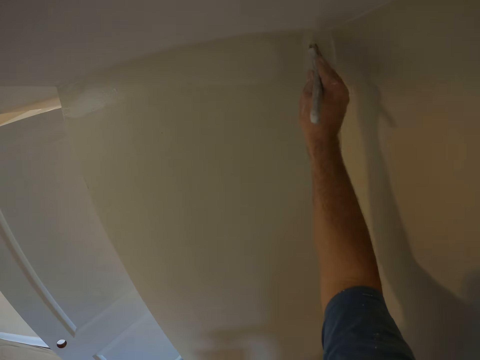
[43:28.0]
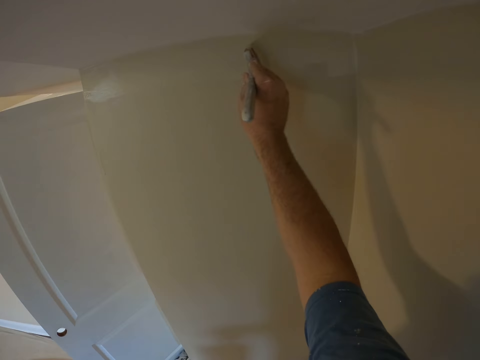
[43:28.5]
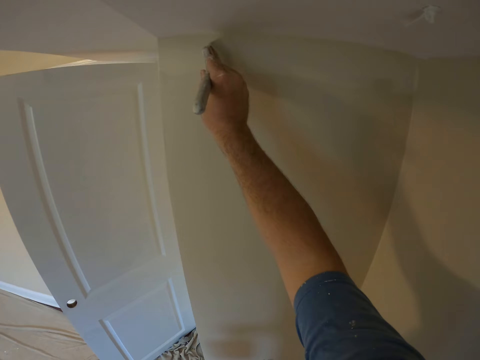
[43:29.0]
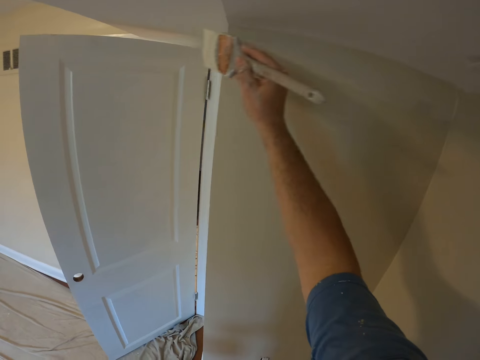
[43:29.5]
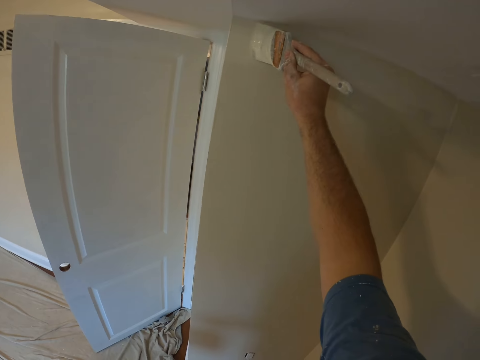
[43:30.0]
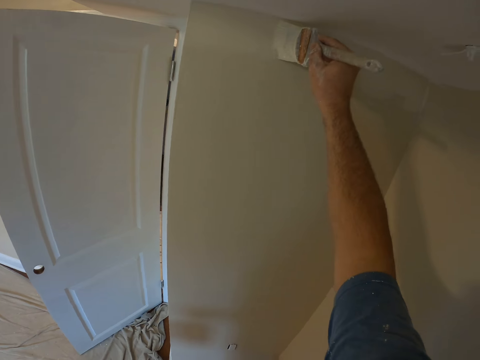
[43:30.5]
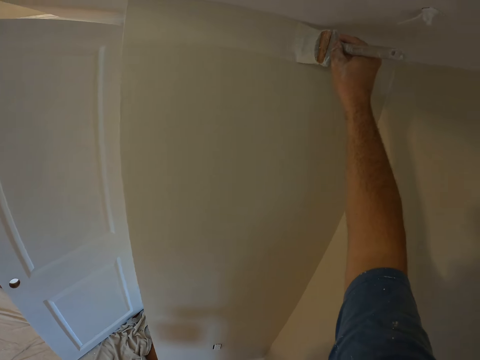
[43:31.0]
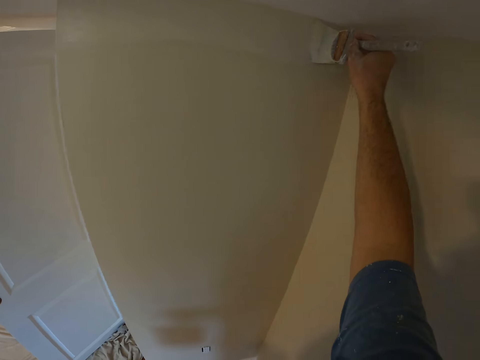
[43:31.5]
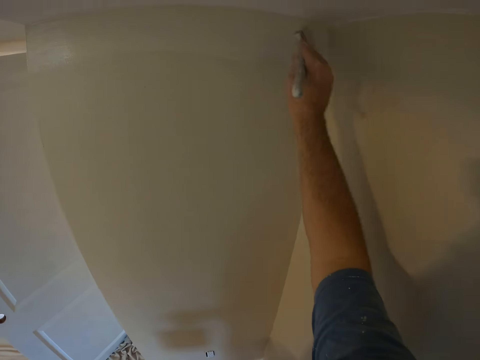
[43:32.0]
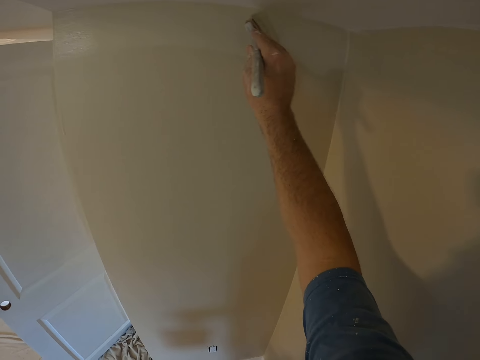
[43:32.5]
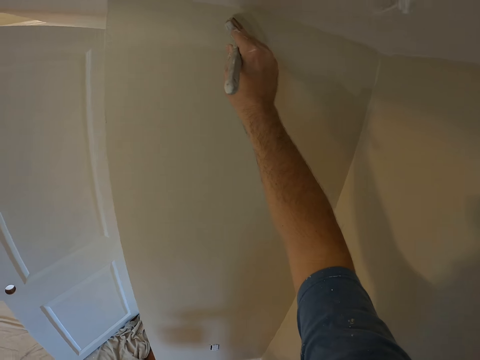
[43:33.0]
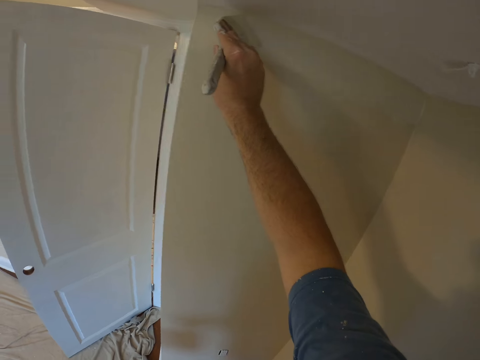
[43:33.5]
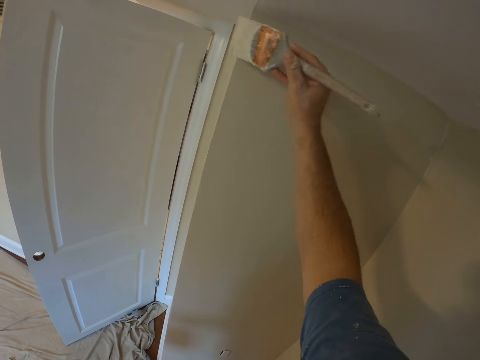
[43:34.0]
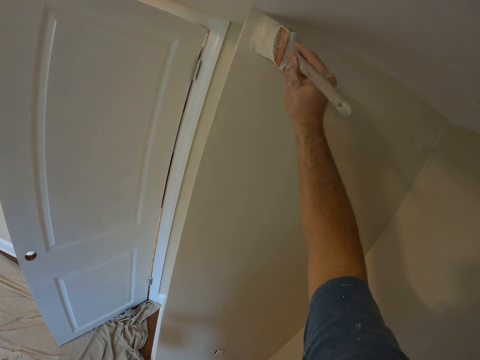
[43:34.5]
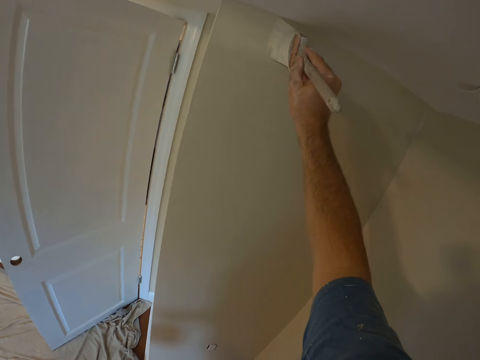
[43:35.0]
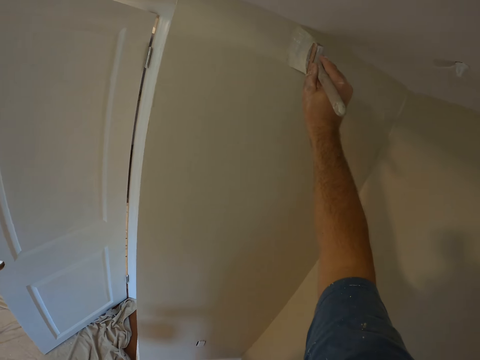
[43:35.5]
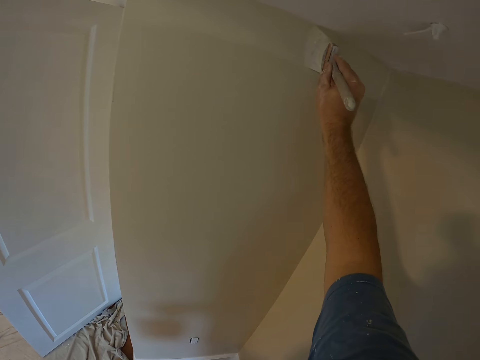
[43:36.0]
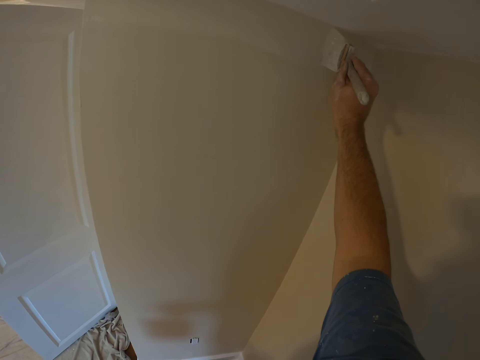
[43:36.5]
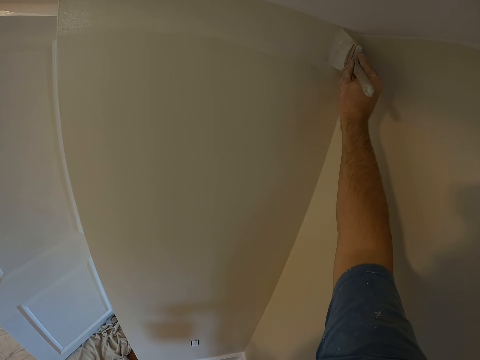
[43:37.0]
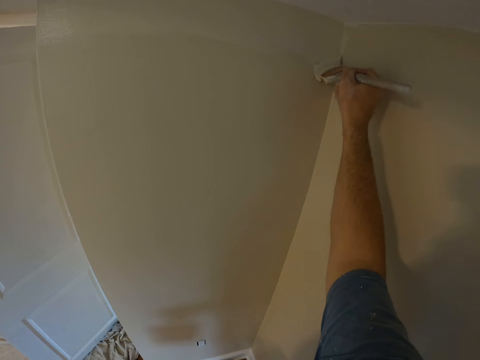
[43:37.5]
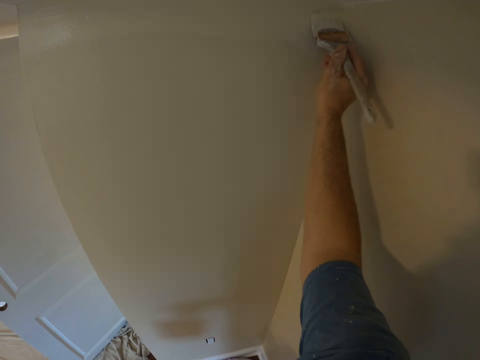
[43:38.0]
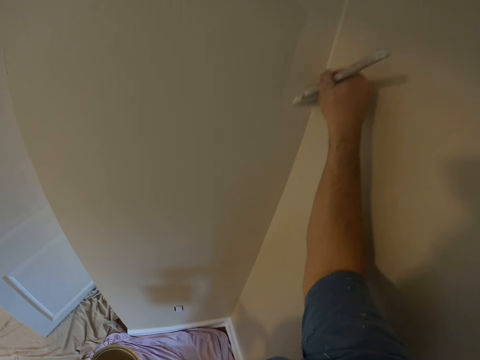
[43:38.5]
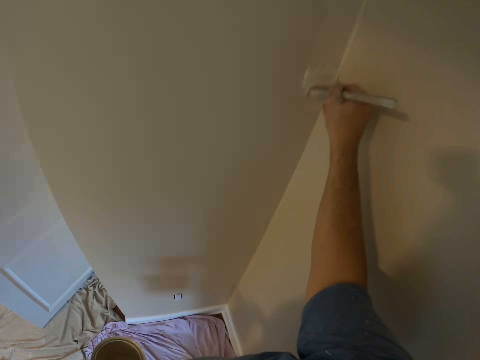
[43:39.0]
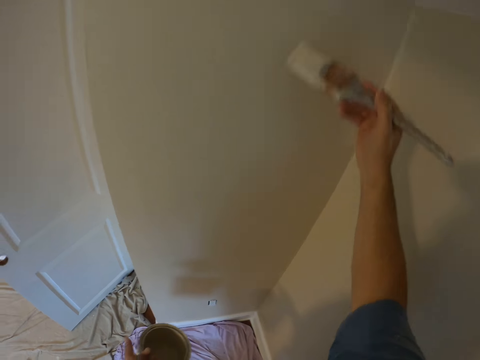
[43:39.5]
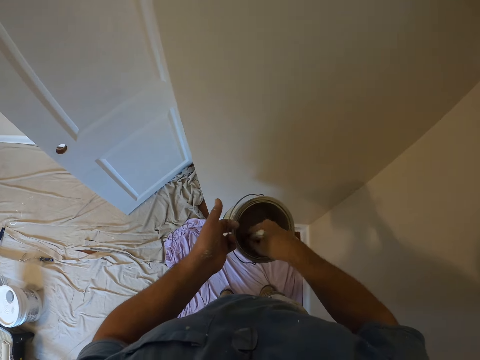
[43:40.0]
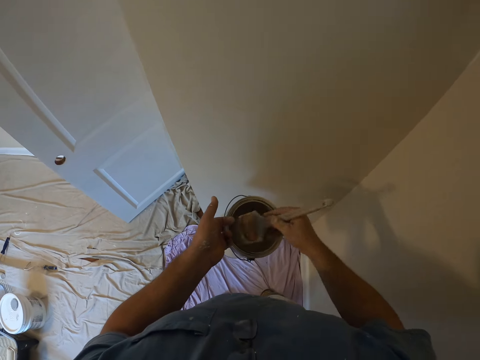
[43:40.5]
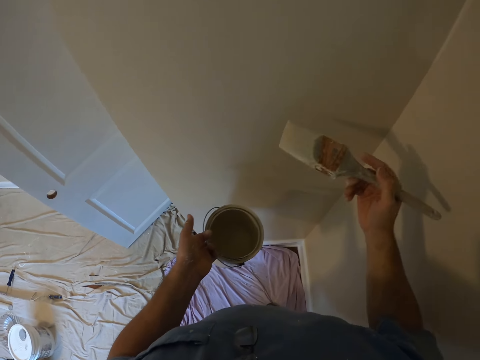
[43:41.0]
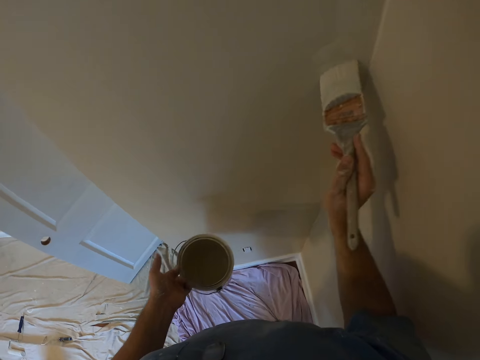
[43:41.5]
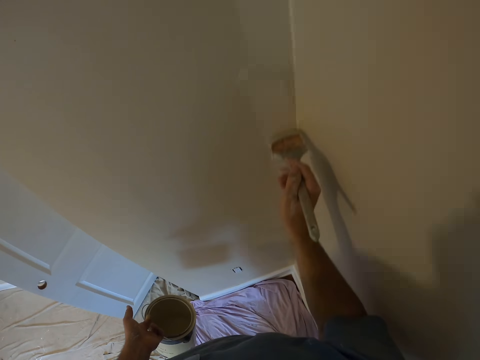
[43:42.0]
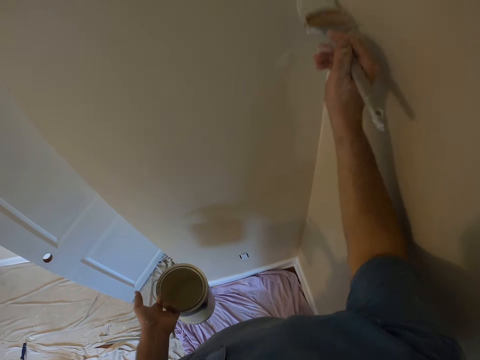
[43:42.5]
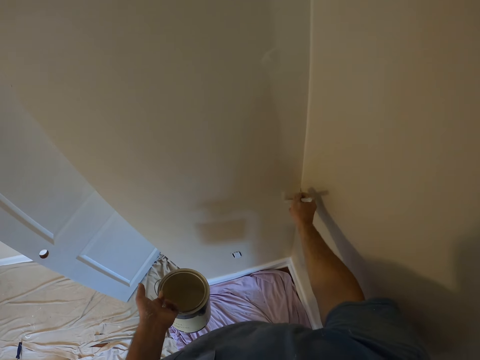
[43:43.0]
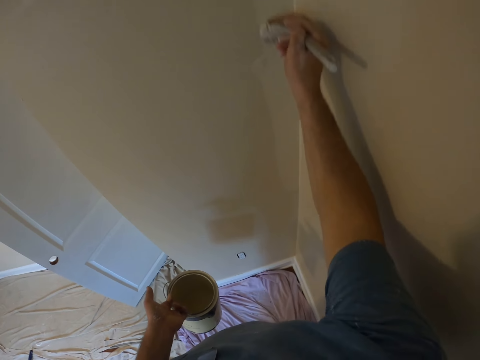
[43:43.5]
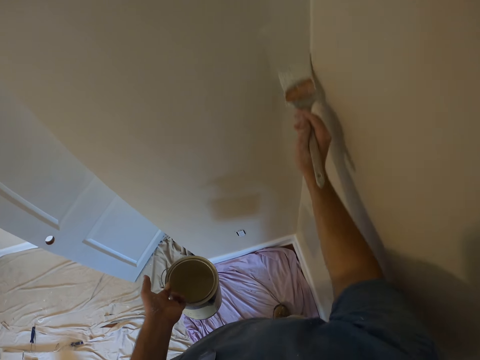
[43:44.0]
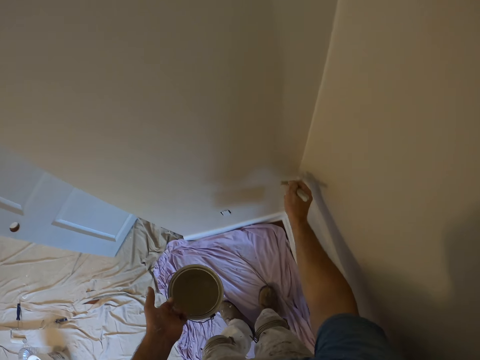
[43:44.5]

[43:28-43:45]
The camera wearer paints the wall. He dips the brush in his right hand into the paint container in his left hand. He paints the wall with the brush.

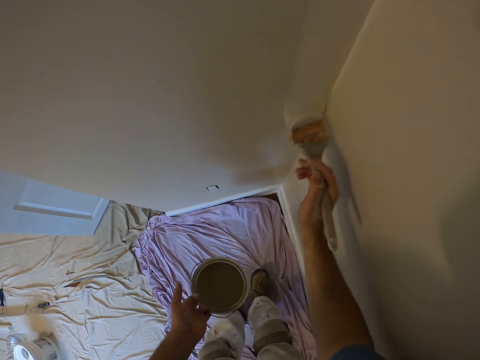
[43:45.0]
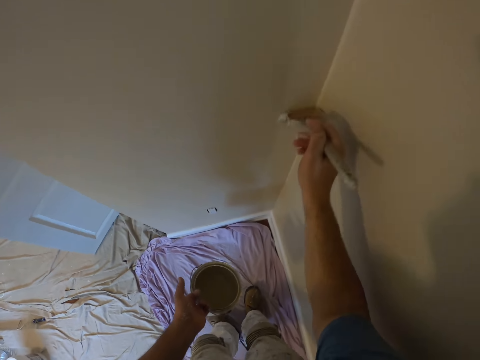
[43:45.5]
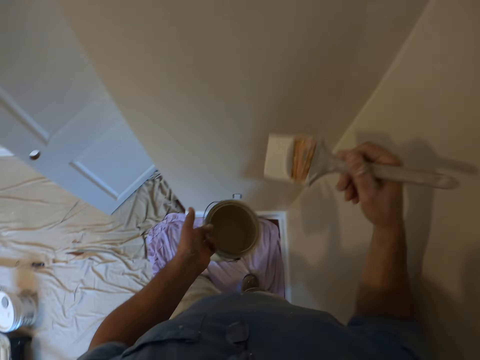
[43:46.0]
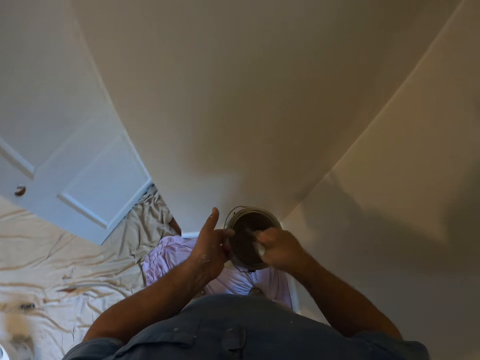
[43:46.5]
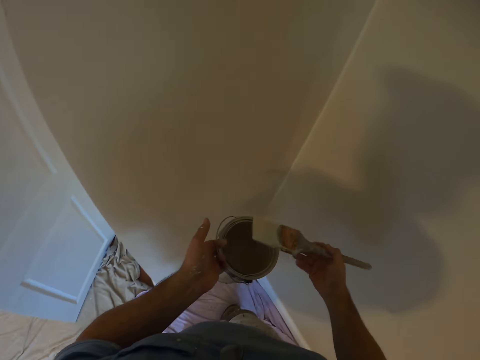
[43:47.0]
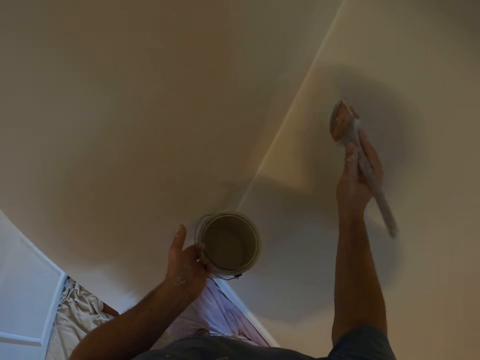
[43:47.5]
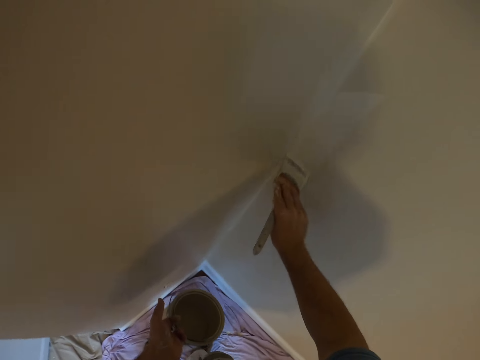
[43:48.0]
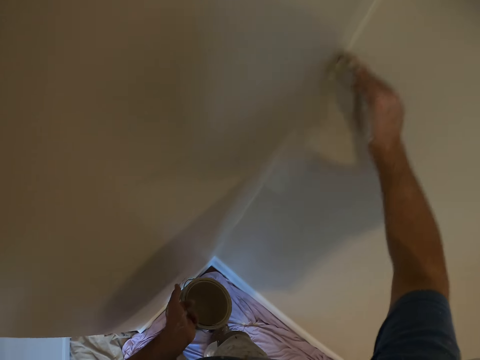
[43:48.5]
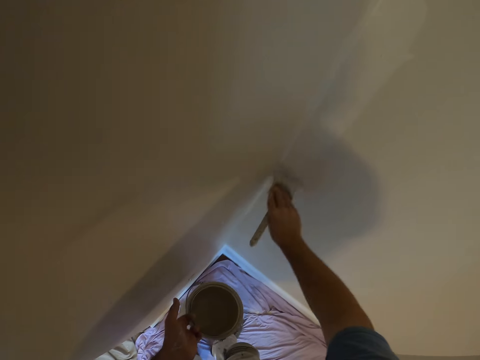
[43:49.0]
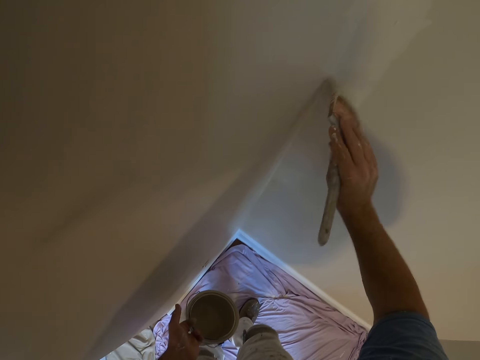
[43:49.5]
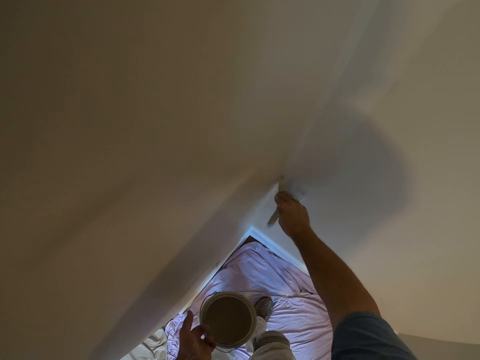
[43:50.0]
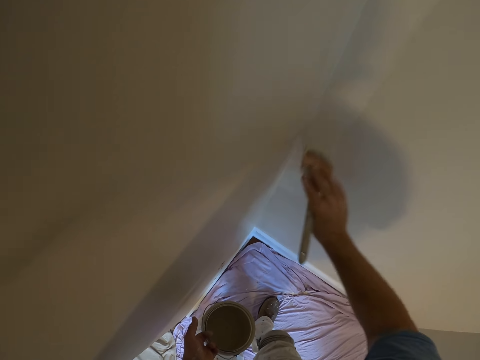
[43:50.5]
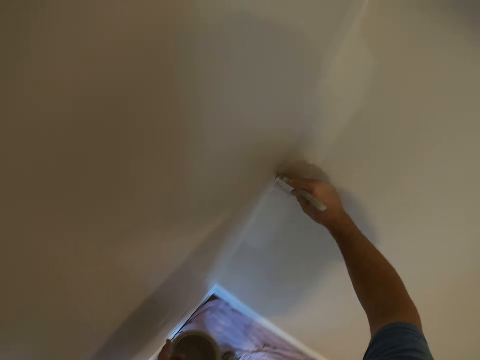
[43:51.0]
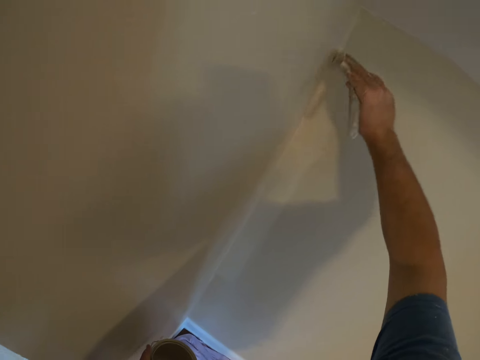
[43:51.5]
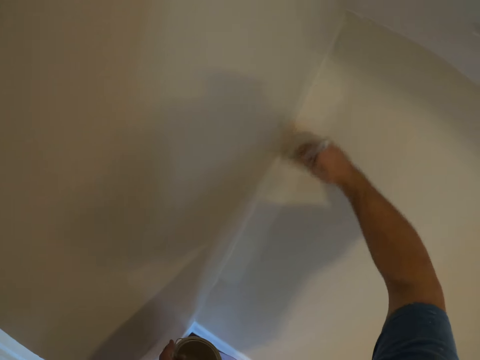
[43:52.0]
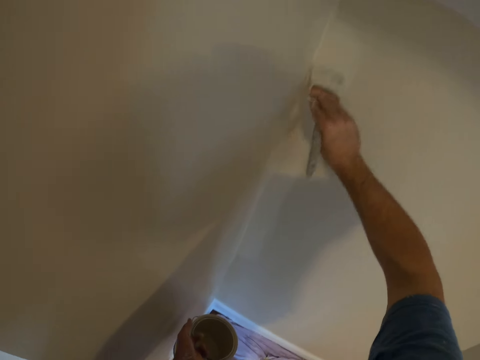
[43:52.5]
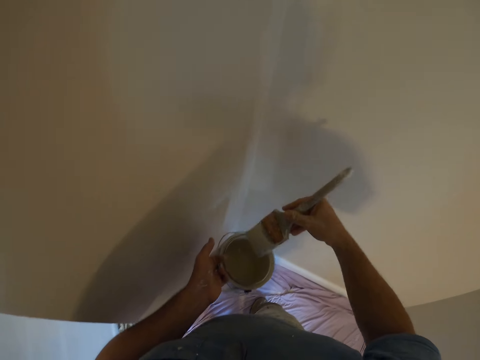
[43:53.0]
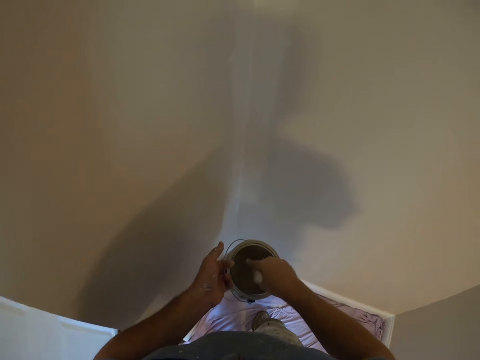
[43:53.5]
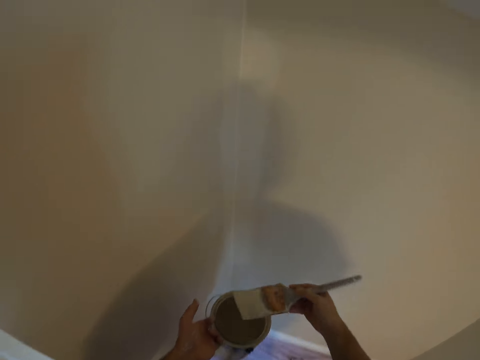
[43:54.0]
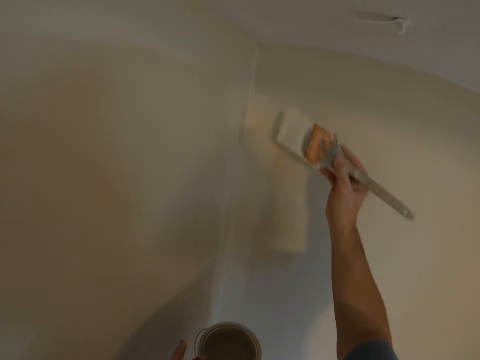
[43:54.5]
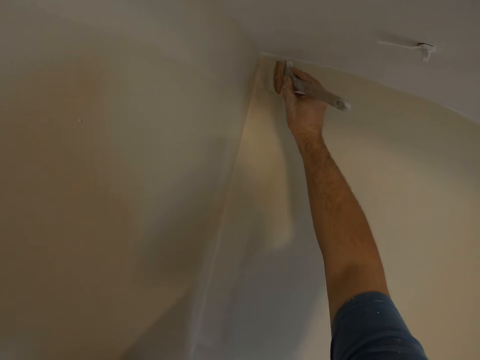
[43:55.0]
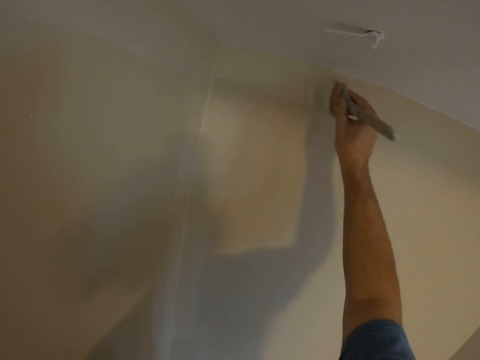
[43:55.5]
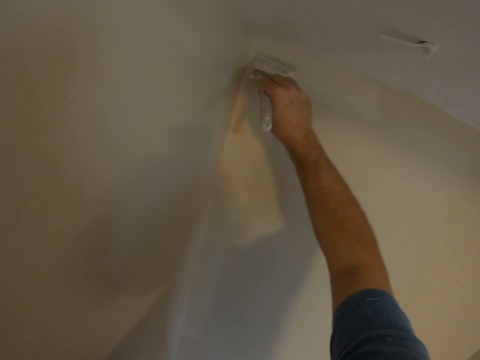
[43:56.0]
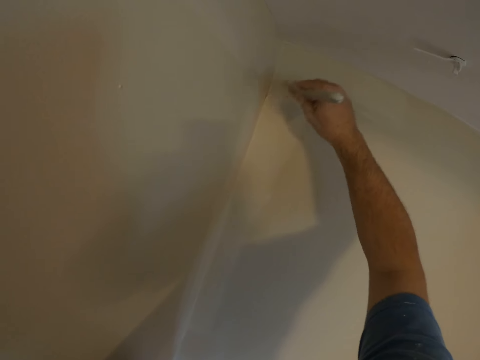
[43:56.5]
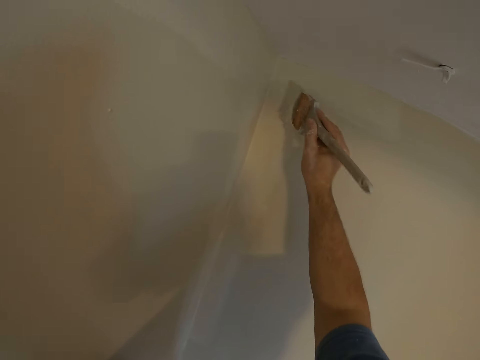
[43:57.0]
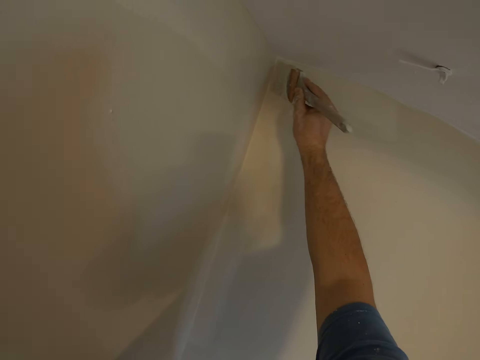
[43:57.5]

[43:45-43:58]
The camera wearer dips the brush in his right hand into the paint container in his left hand. He paints the wall with the brush. He dips the brush in his right hand into the paint container in his left hand. He paints the wall with the brush.
